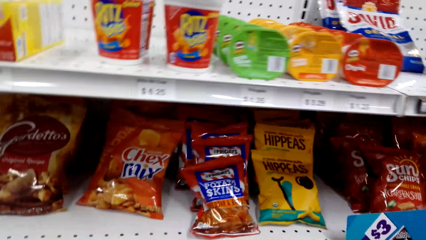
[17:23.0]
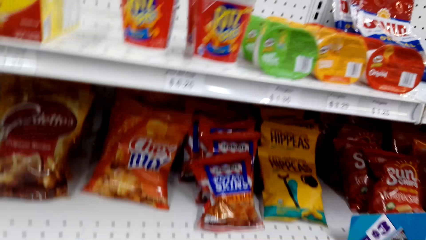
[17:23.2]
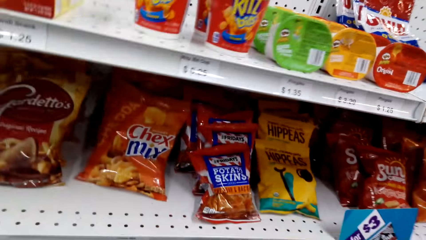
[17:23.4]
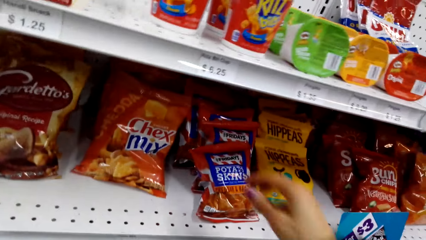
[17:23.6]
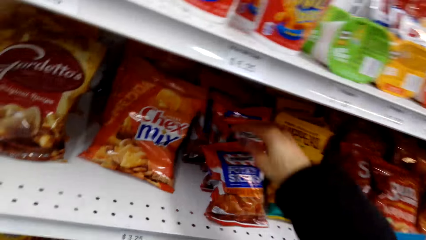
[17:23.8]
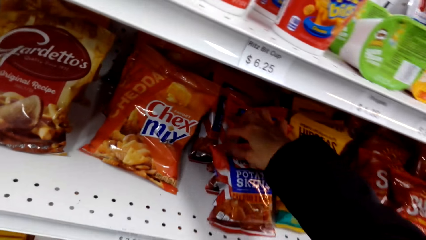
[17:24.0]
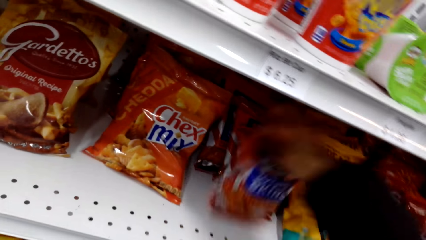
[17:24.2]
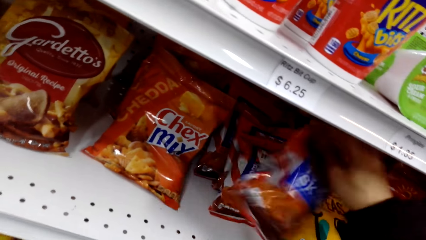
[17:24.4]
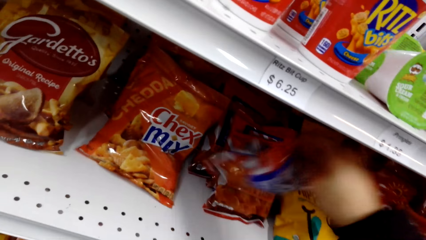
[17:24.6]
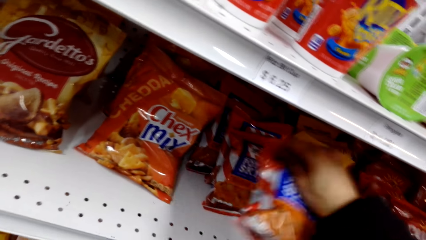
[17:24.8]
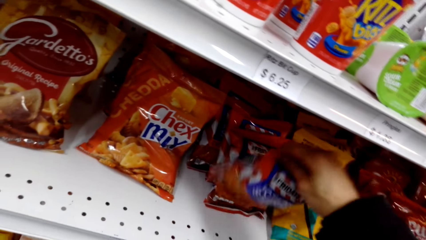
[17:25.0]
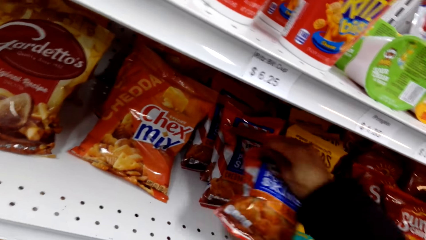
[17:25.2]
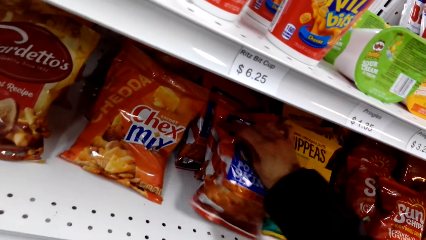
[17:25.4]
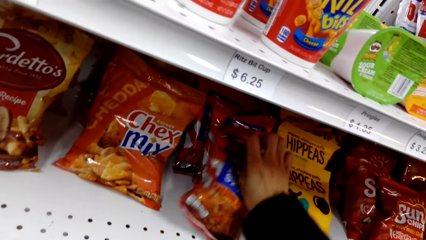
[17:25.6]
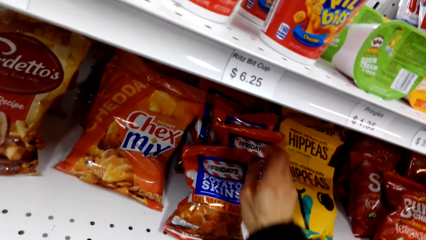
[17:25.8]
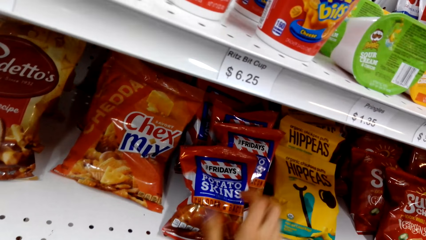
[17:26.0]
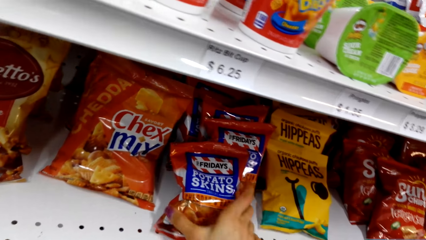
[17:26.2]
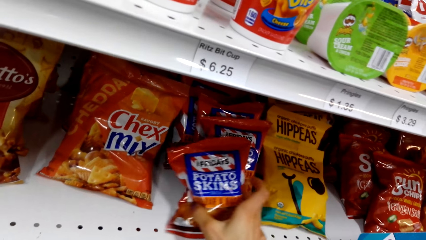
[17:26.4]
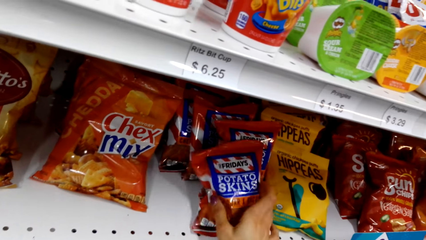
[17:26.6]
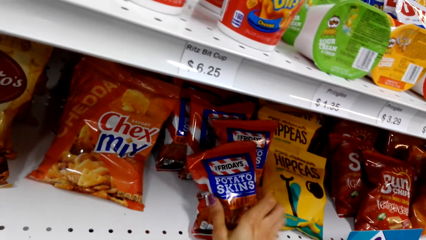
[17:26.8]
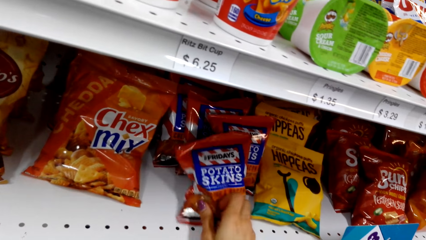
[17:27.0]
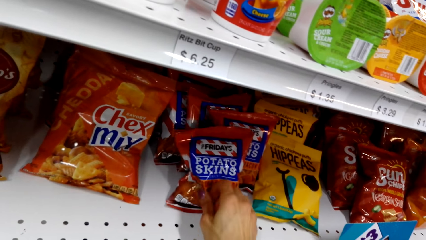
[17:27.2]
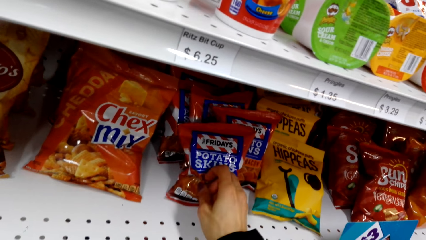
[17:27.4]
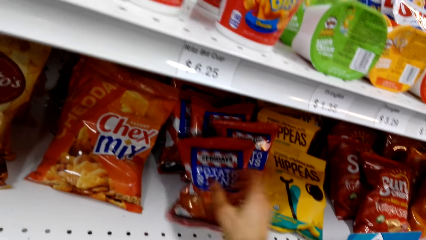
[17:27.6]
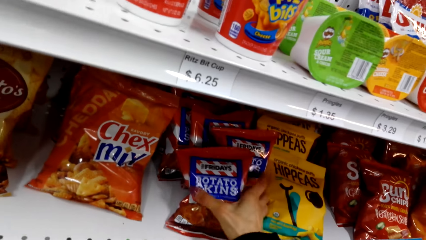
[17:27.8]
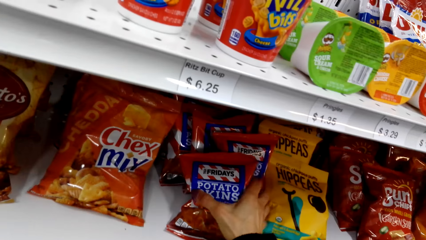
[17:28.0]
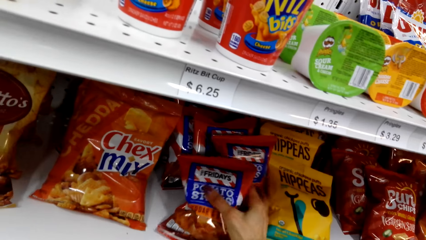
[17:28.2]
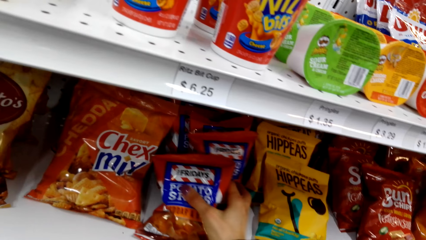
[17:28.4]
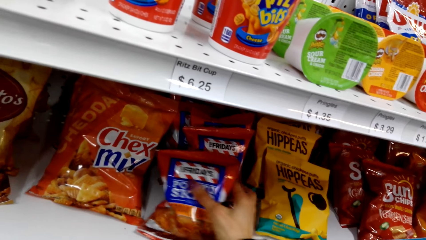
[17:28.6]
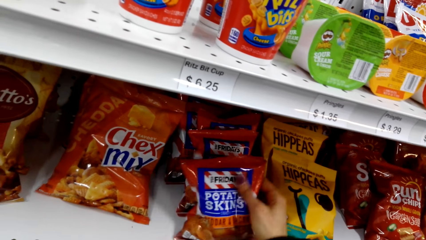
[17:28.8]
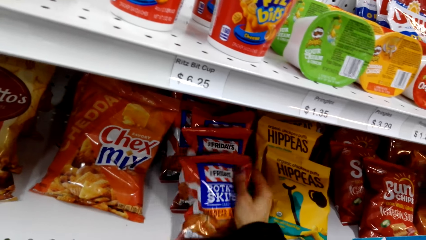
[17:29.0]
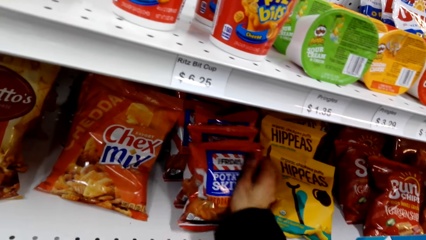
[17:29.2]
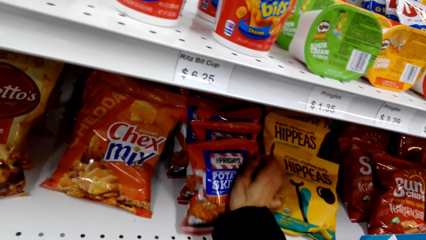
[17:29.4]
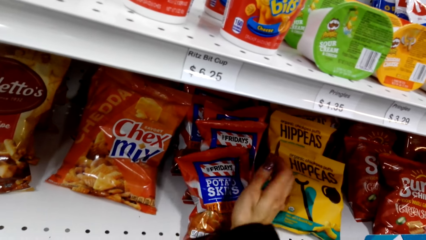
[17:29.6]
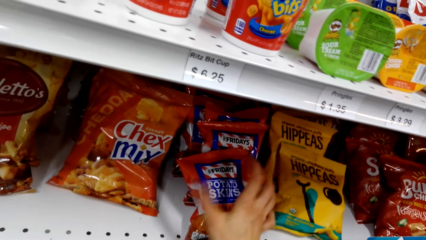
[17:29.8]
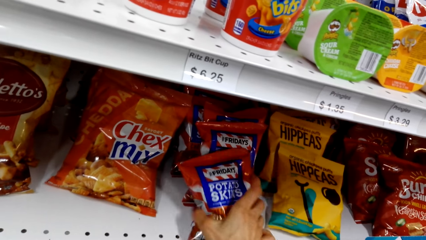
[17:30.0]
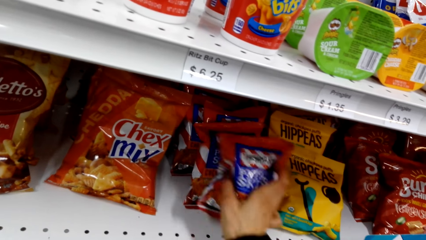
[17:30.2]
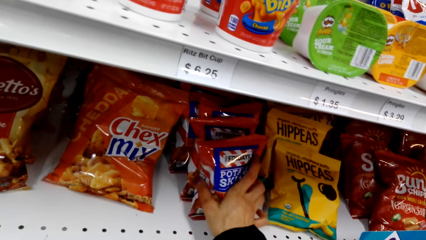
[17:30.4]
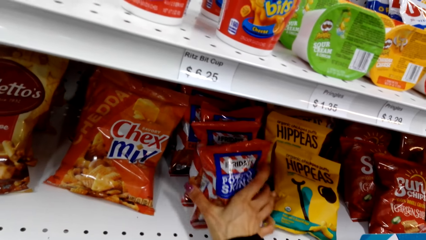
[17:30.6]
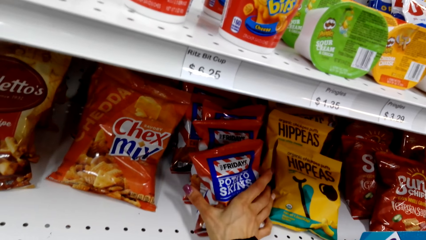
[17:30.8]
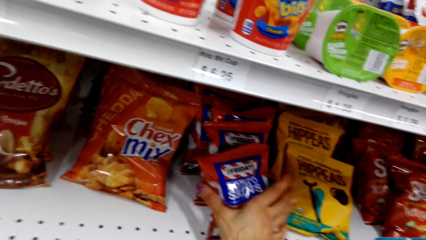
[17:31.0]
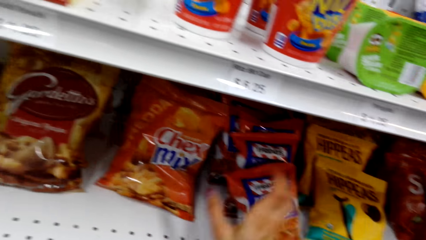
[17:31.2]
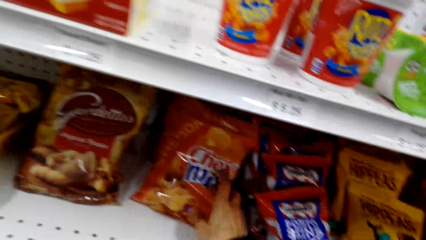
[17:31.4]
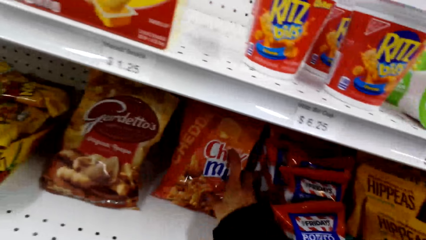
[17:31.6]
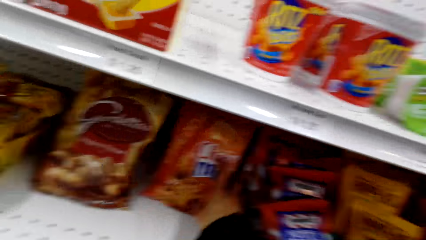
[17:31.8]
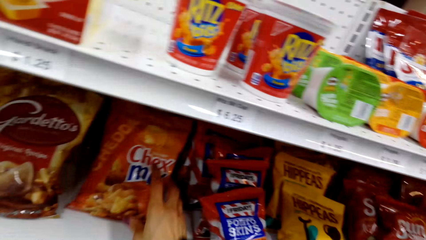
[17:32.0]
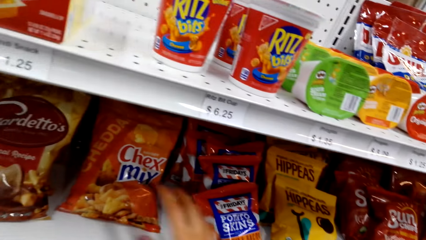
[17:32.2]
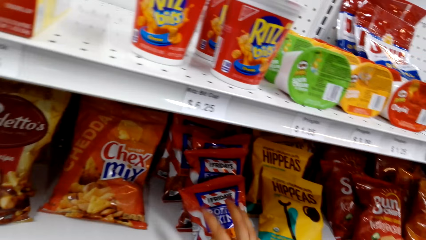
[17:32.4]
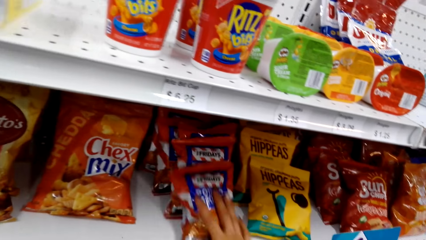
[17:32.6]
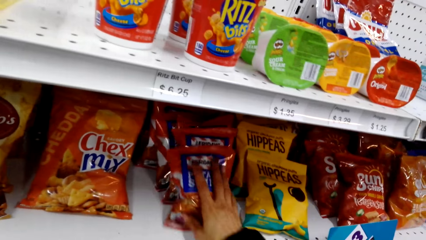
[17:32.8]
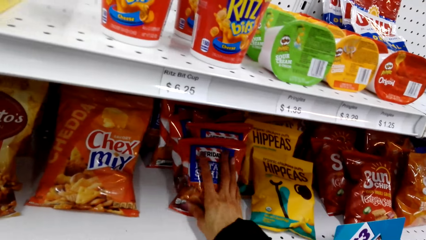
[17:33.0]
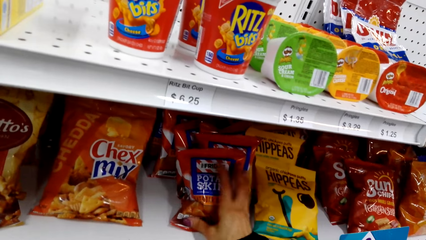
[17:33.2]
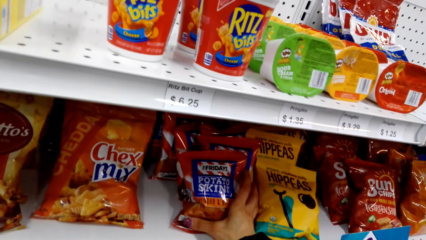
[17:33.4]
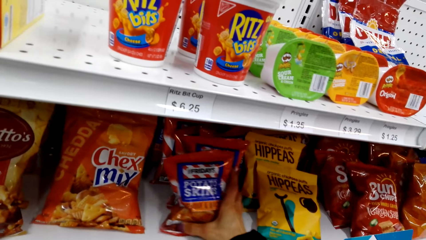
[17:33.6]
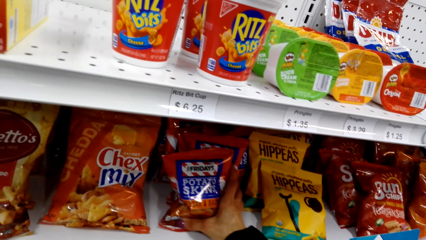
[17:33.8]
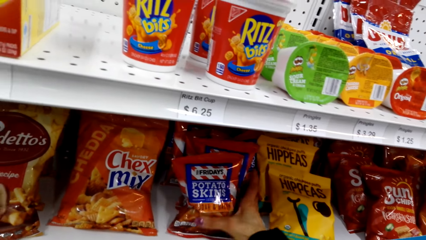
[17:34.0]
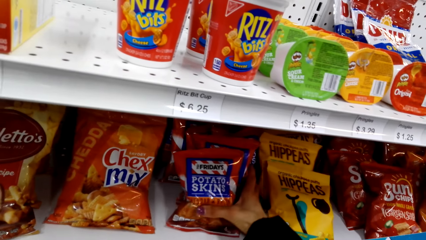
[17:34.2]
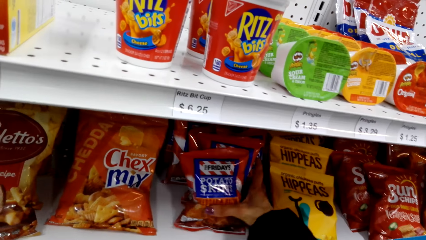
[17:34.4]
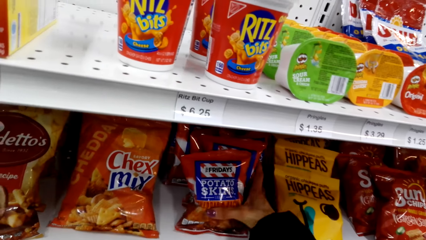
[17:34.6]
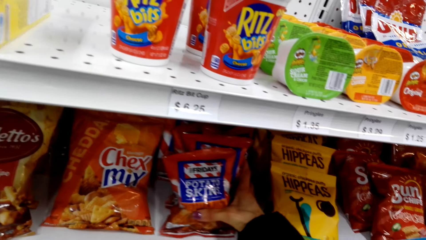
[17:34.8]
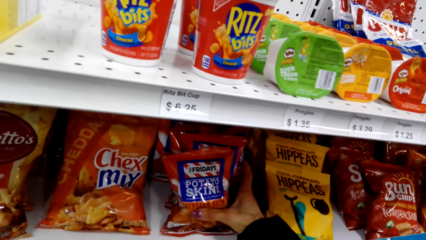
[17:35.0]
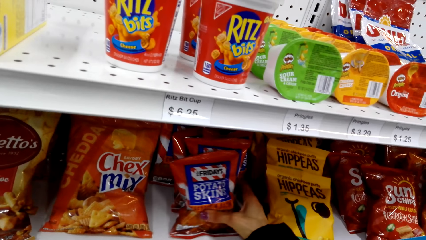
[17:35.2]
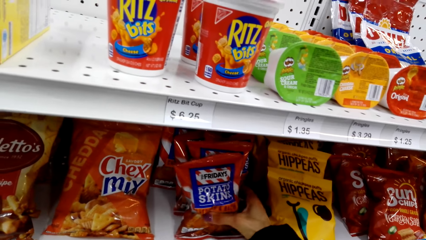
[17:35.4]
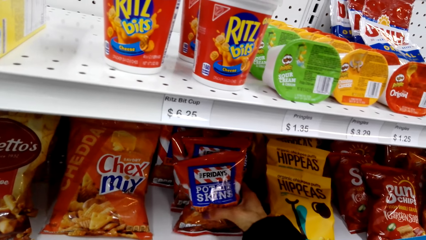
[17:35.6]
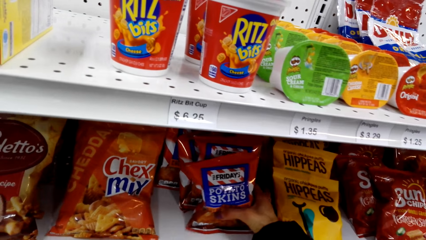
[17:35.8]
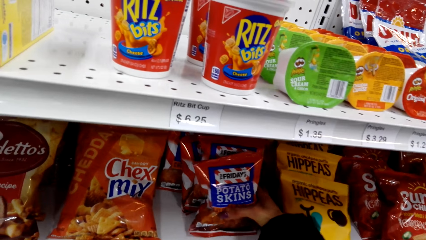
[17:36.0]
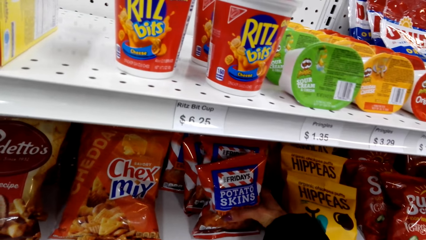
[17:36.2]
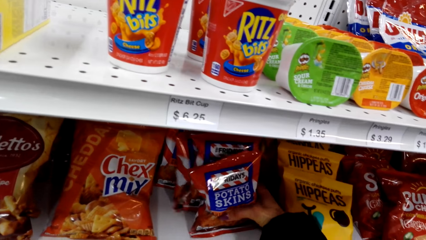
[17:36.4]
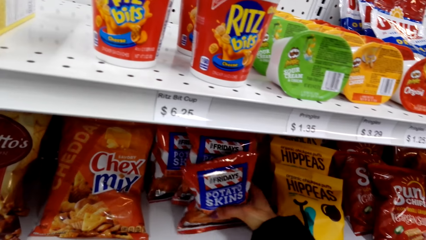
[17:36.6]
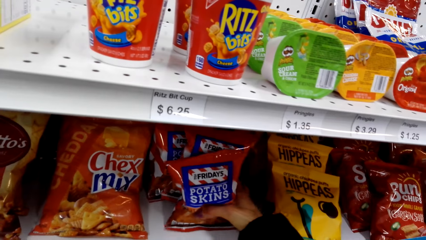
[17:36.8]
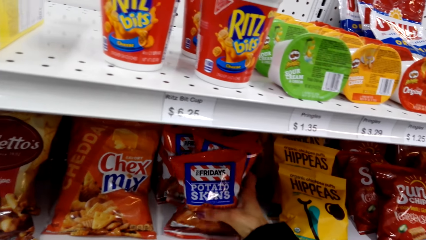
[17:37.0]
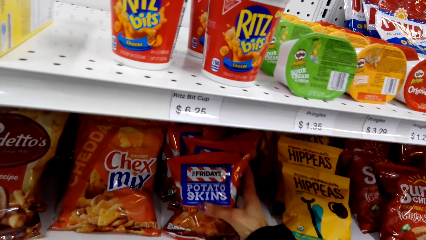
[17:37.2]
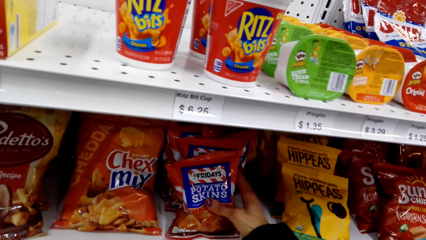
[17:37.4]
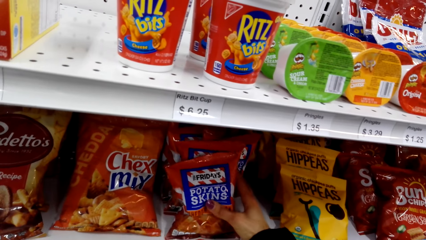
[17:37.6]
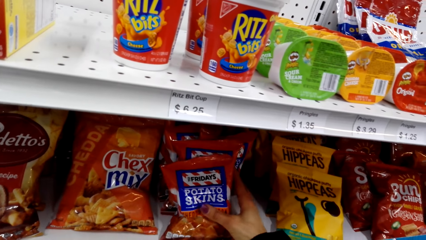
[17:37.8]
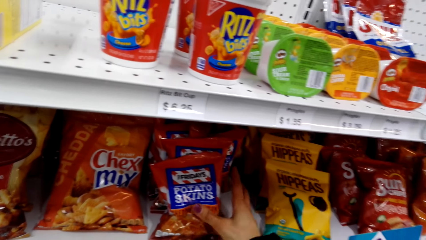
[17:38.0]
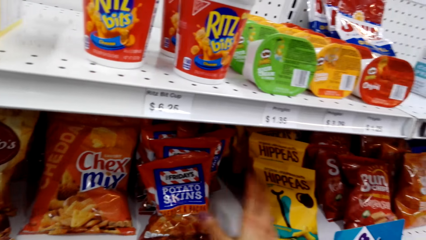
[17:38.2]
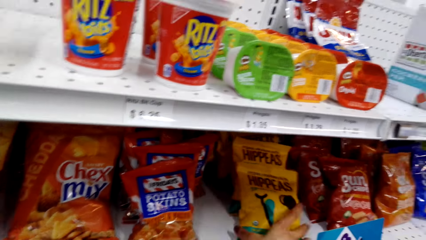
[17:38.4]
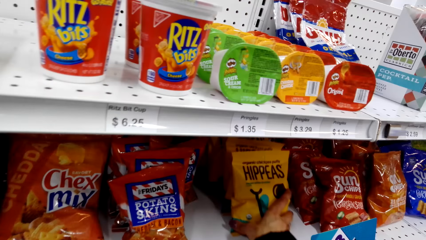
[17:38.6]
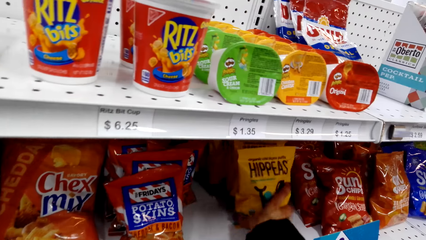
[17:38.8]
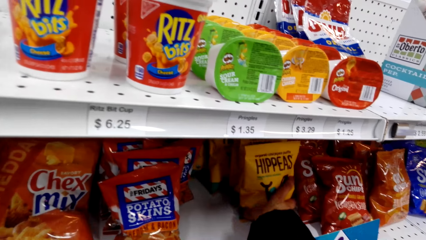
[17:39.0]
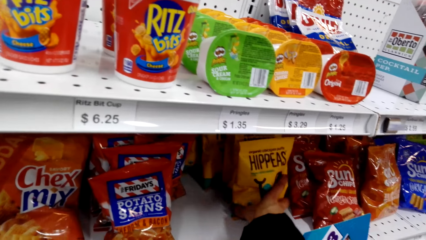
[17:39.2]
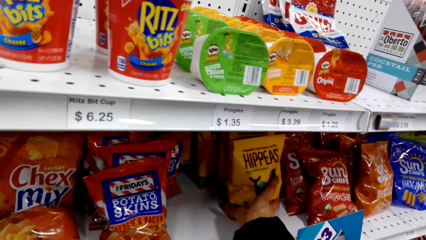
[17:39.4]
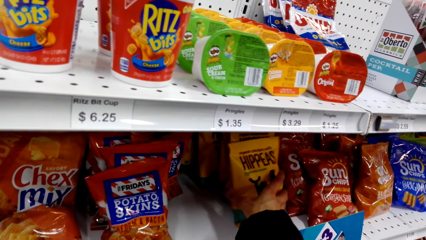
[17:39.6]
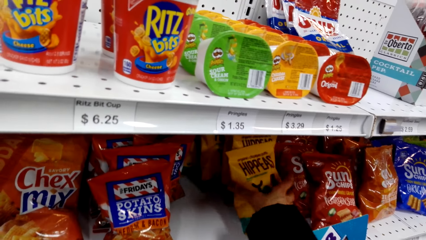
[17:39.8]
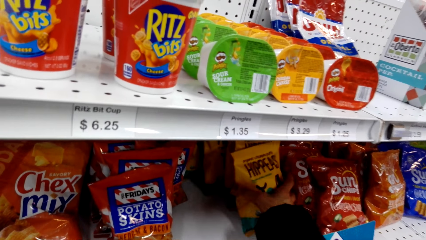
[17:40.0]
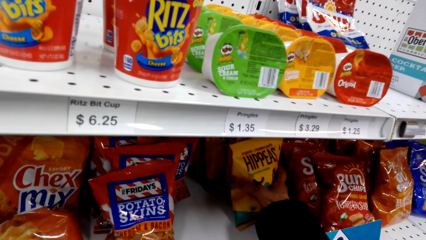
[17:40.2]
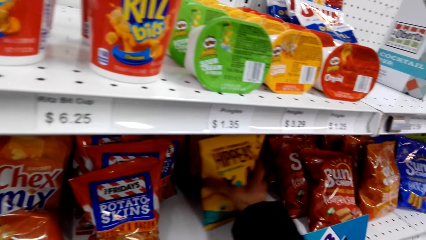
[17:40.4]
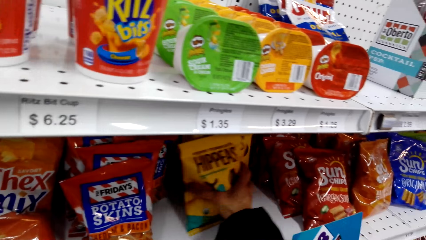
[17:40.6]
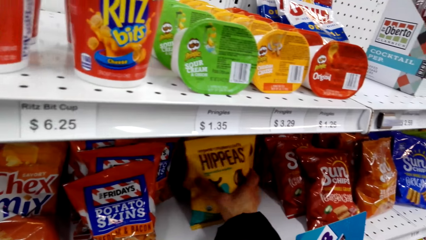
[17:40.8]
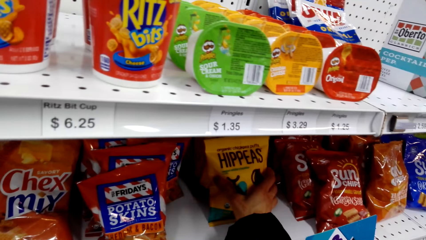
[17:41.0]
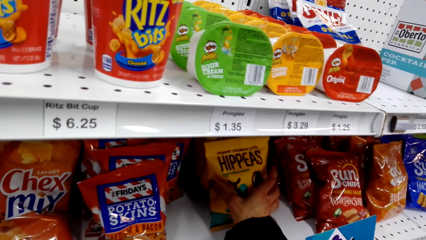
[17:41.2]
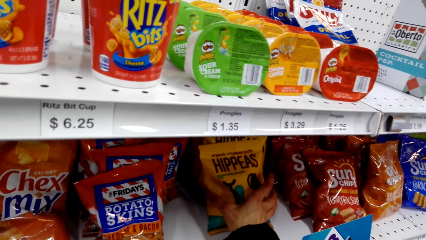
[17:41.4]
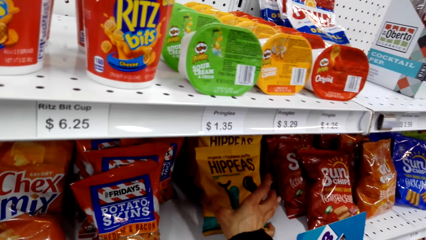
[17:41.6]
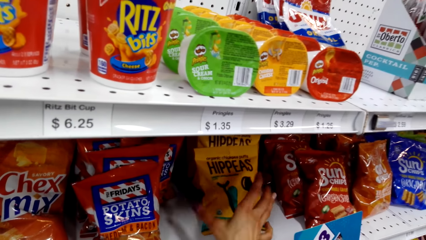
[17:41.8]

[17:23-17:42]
The camera wearer holds a packet of Chex mix on the shelf with the hand. They shake a packet of tomato skins with the hand and put the packet of tomato skins down on the shelf. They arrange the packets on the shelf. They push the packet of Chex mix on the shelf. They arrange the packets on the shelf with the hand. They jolt the products.
